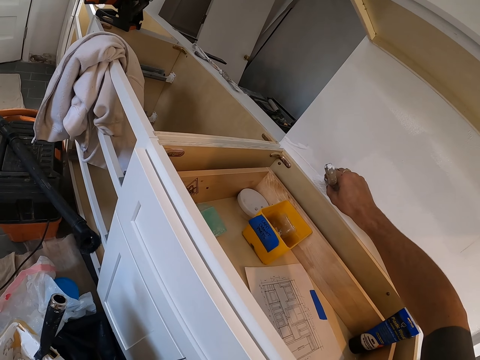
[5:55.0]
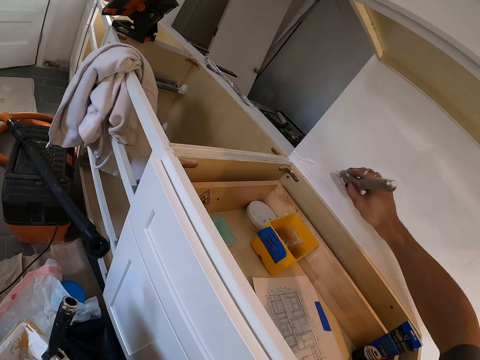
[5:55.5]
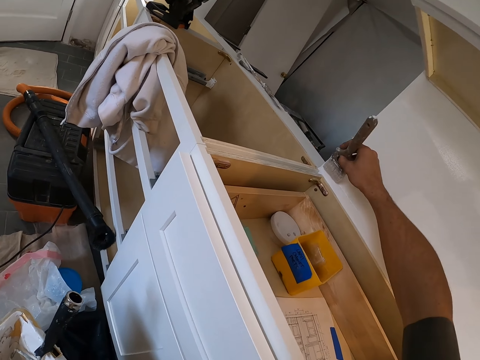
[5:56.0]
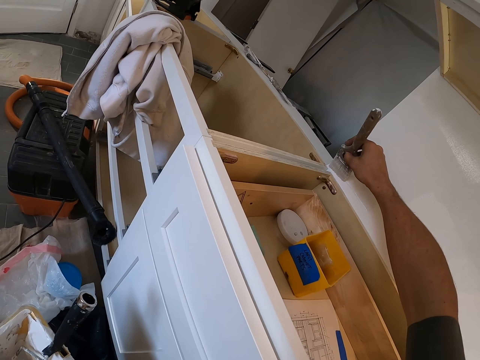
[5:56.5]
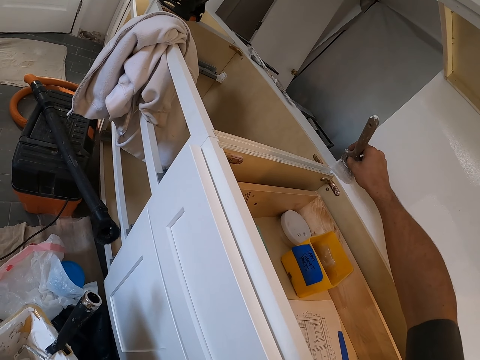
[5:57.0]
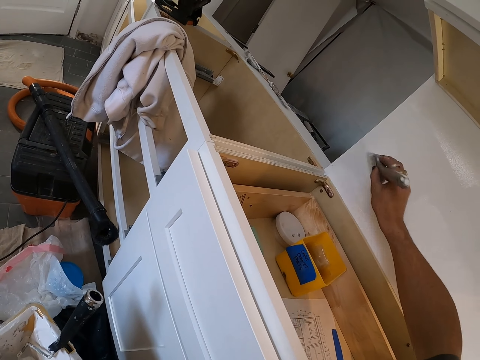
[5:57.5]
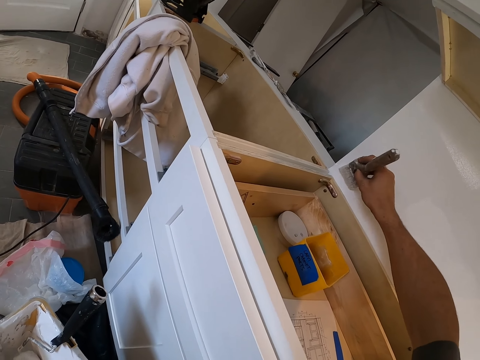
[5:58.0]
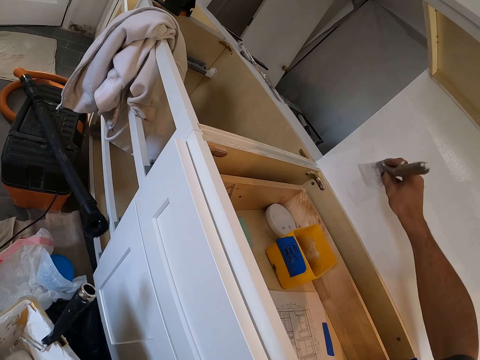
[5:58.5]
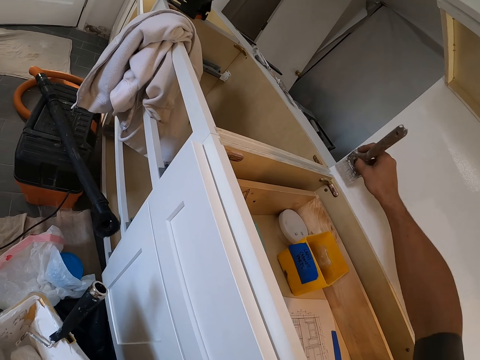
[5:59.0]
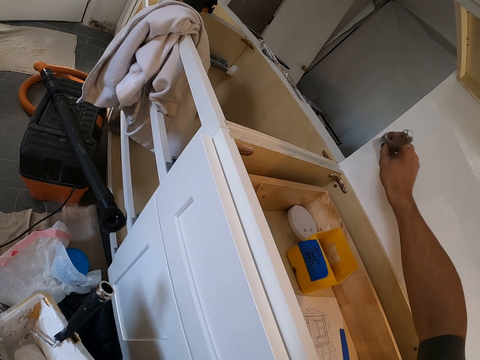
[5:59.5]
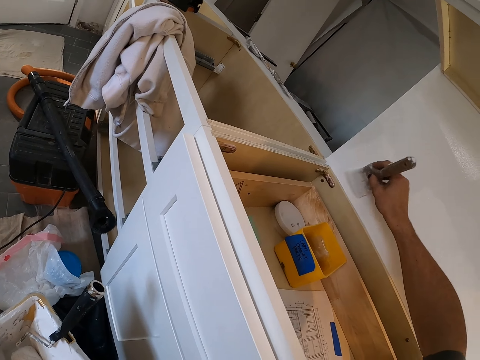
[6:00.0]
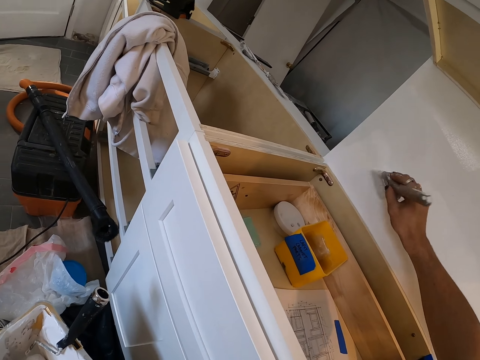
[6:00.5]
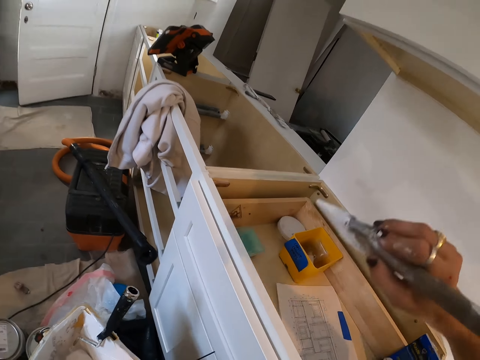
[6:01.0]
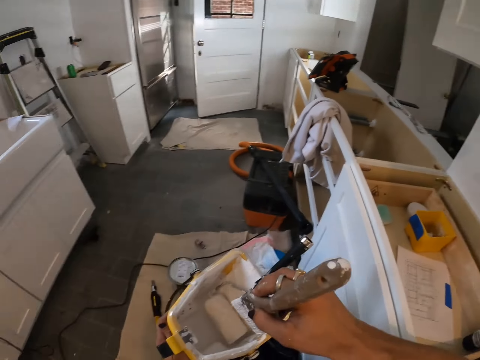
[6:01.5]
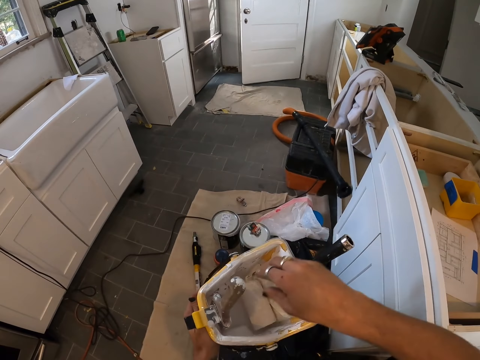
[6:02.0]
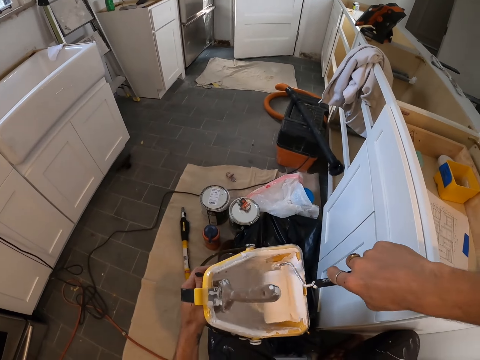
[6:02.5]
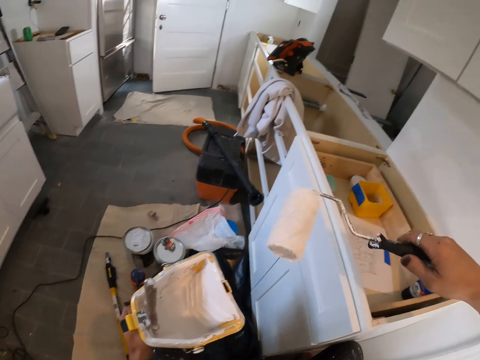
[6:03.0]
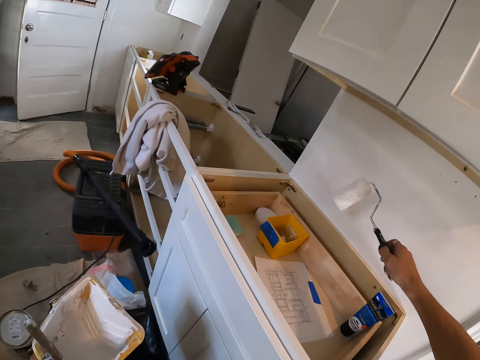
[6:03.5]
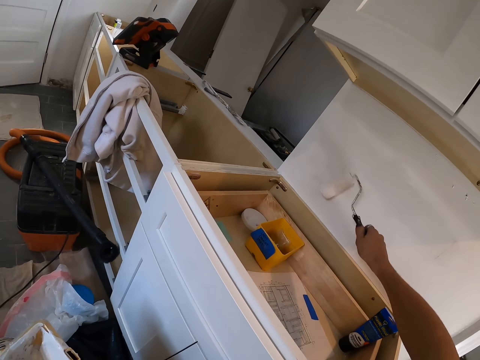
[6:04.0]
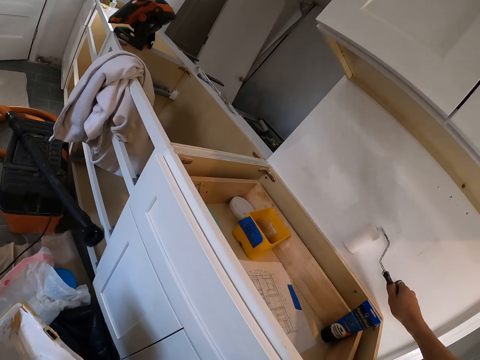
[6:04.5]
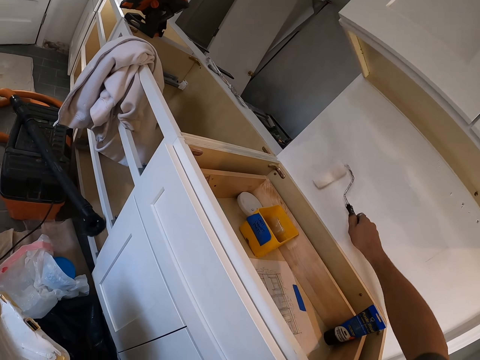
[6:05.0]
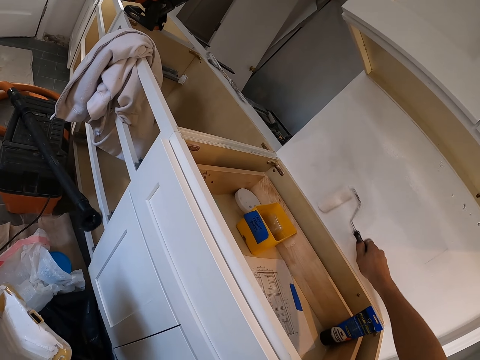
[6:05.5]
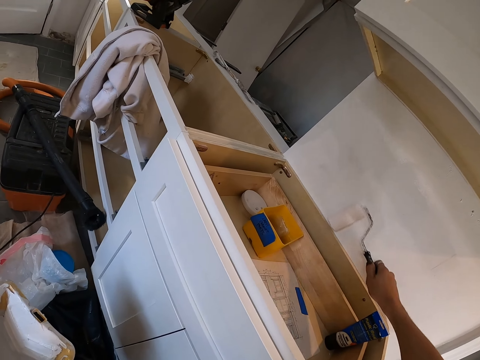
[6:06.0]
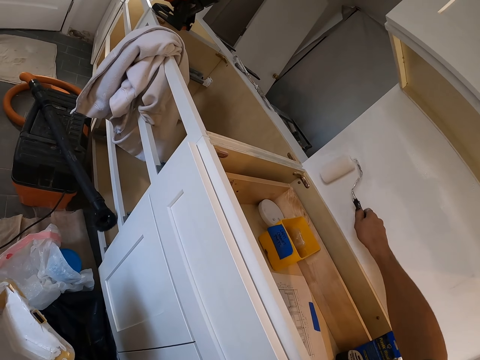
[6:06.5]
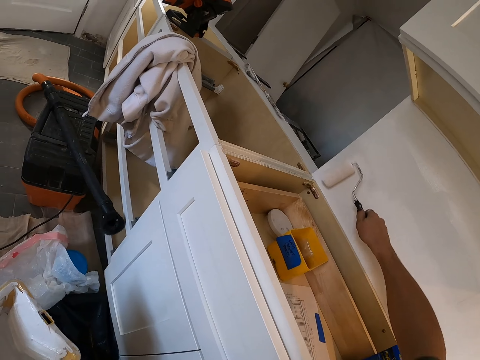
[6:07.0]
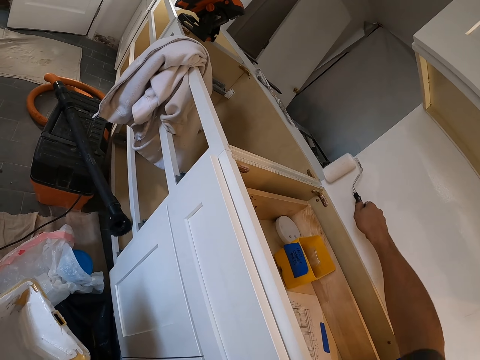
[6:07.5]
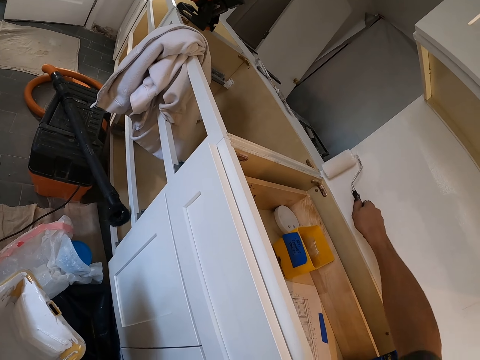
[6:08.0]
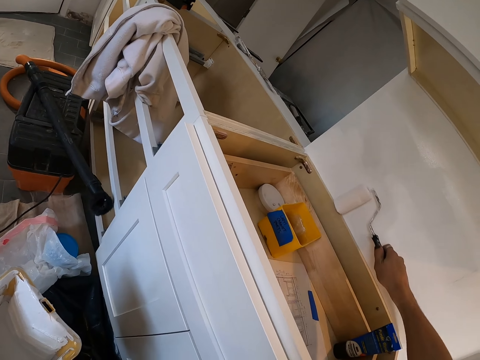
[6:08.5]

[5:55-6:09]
The camera wearer drops the paint brush in the tray. They dip the paint brush in the paint can. They pick up the paint roller from the can. They paint the wooden wall with the paint roller.

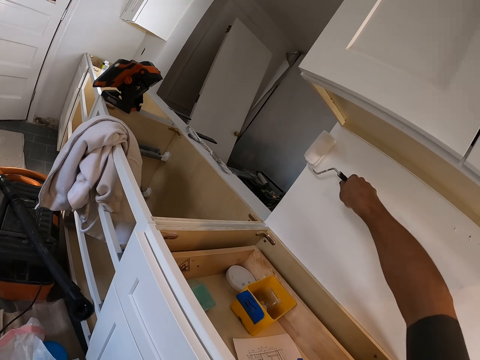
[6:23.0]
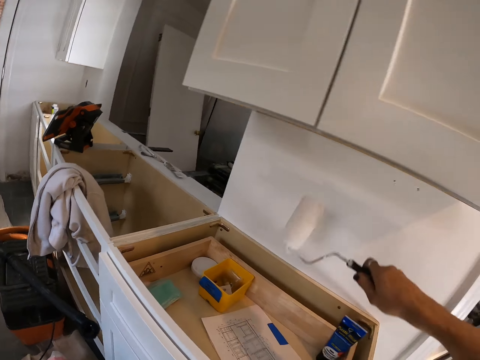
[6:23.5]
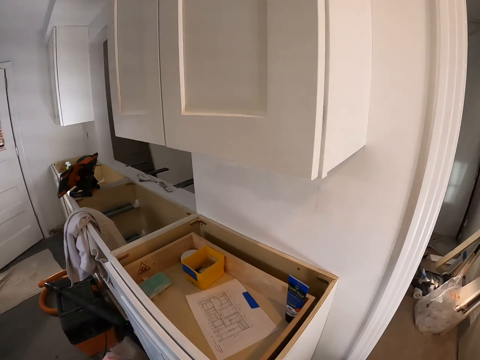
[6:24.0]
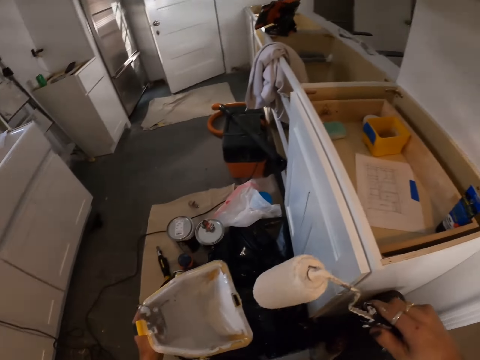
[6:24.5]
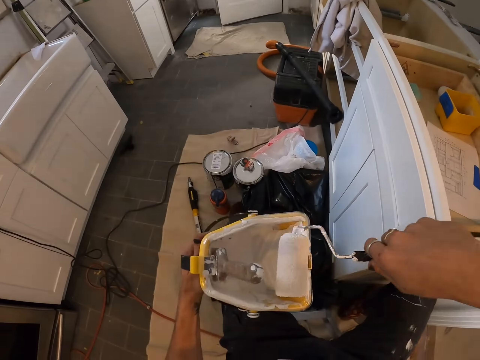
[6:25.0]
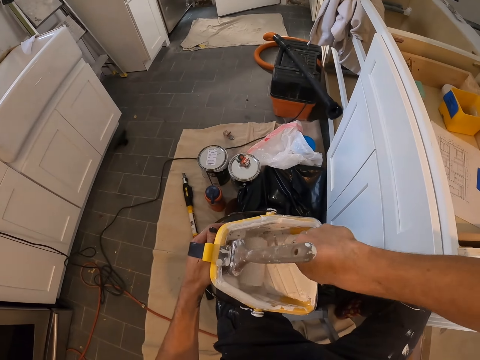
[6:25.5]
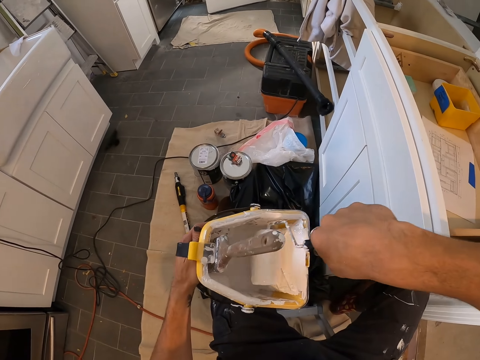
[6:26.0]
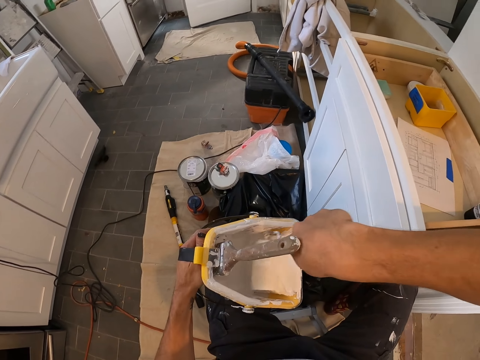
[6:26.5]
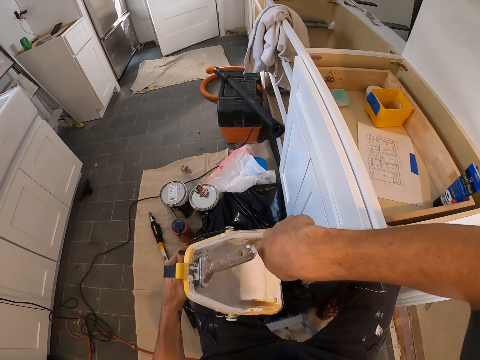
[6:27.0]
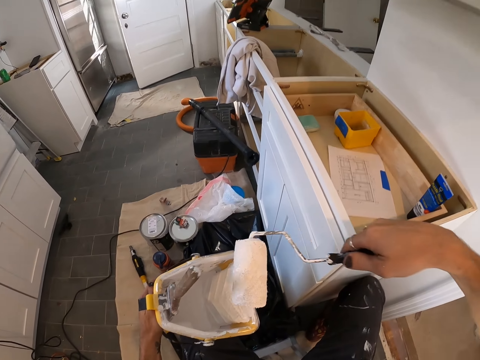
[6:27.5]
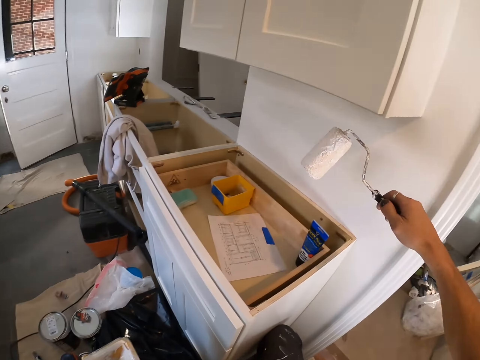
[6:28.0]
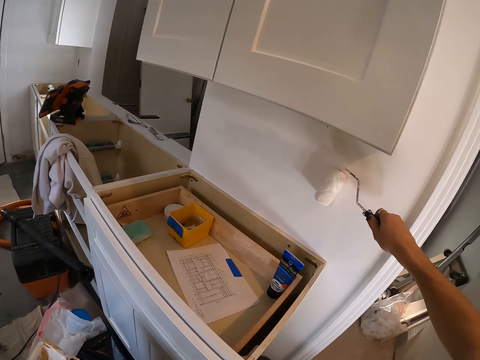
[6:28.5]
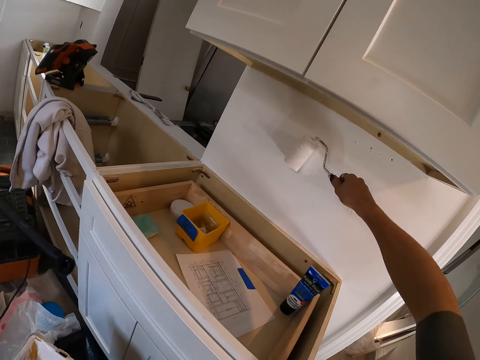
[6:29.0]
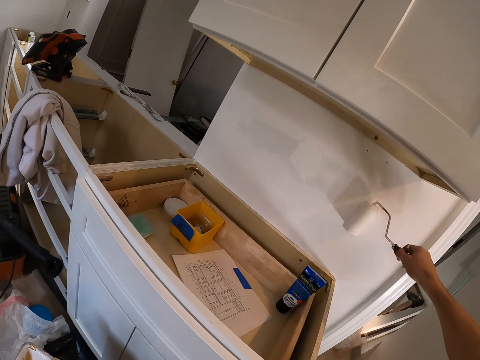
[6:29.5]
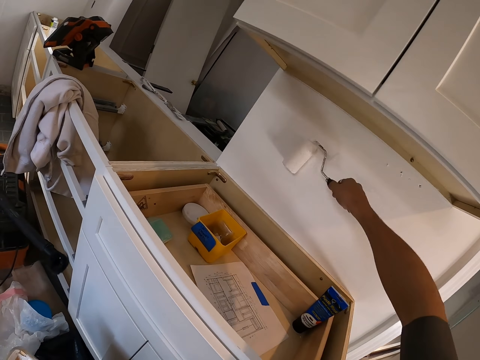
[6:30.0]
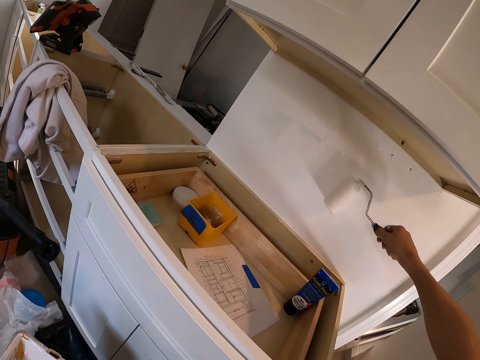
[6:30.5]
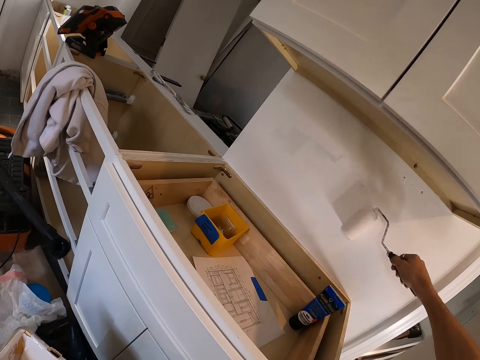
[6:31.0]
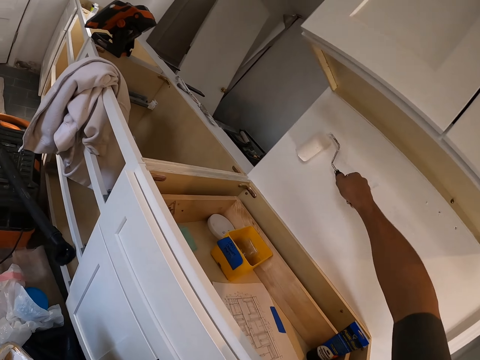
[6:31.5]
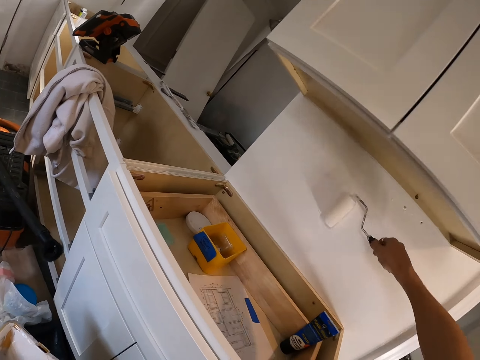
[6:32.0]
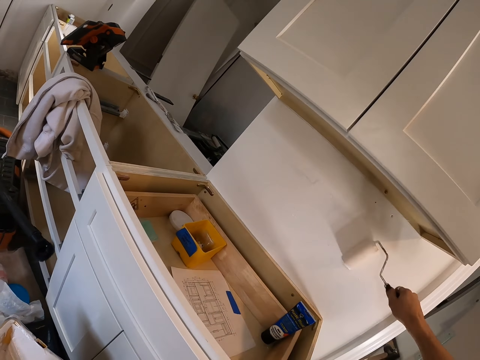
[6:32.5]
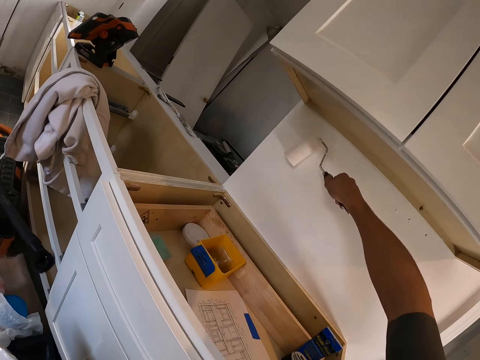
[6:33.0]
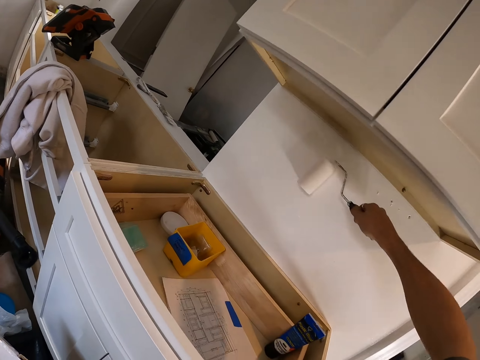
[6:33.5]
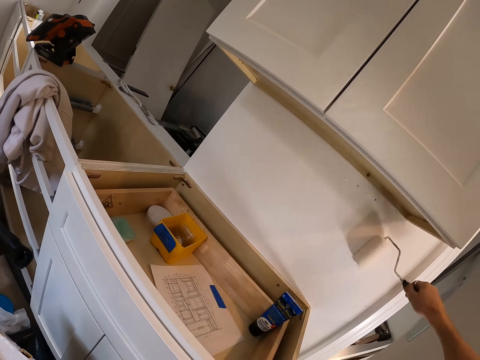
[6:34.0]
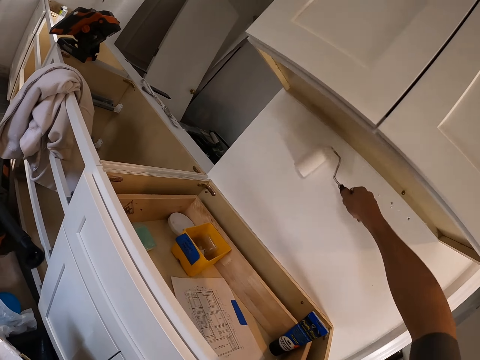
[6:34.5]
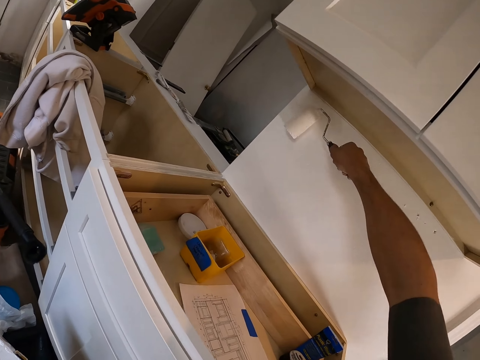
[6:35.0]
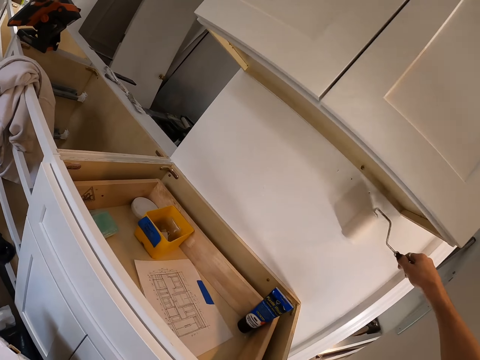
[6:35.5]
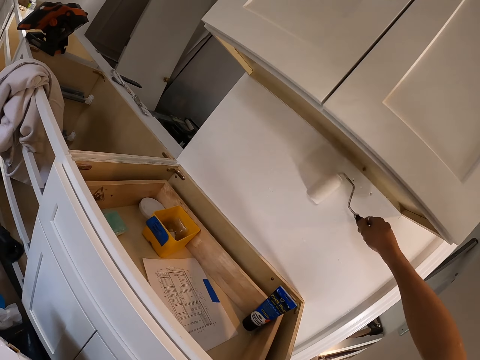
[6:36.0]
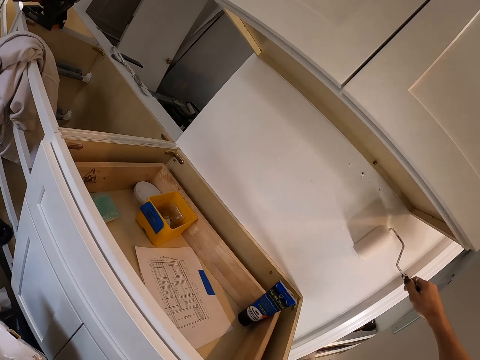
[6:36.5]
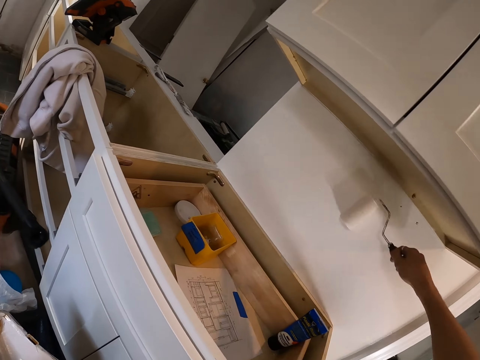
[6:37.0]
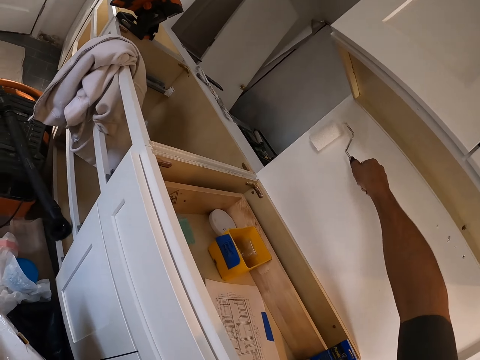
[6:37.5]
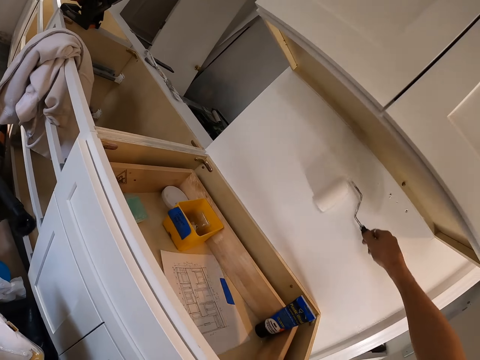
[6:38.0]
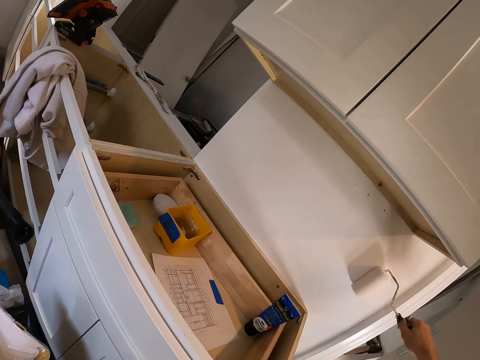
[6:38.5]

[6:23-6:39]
The camera wearer dips the paint roller in the paint can. They roll the paint roller in the tray. They paint the wooden wall with the paint roller.
